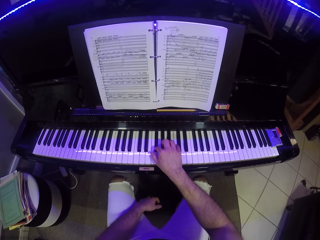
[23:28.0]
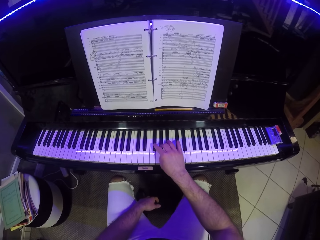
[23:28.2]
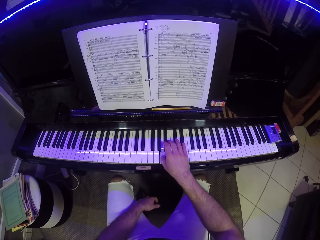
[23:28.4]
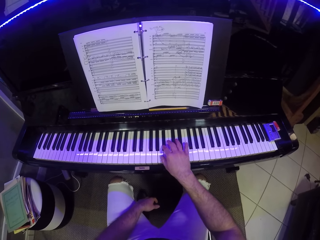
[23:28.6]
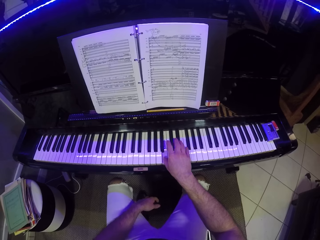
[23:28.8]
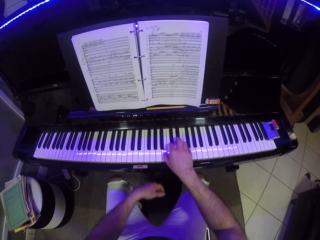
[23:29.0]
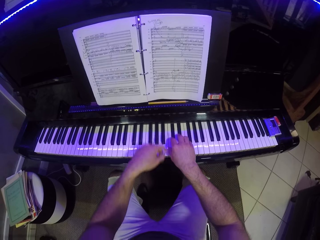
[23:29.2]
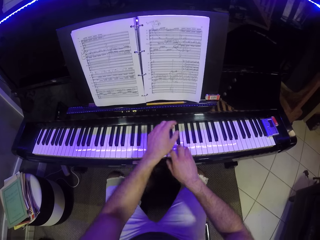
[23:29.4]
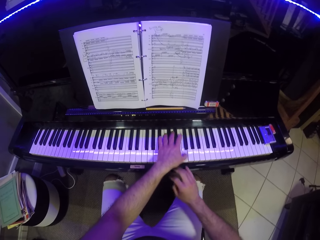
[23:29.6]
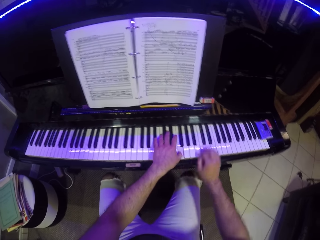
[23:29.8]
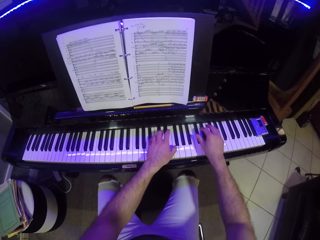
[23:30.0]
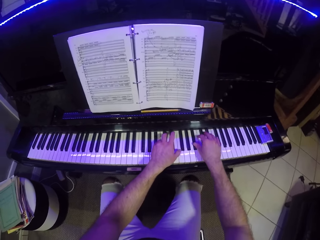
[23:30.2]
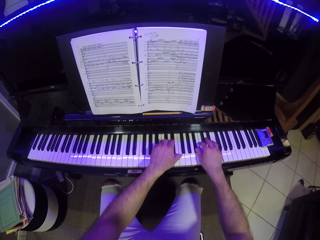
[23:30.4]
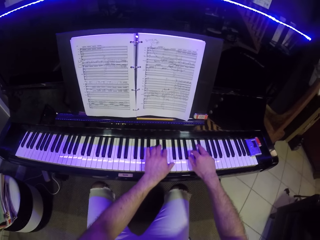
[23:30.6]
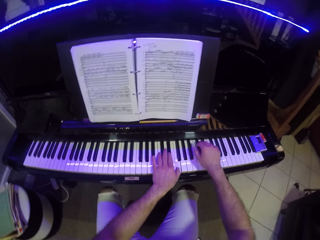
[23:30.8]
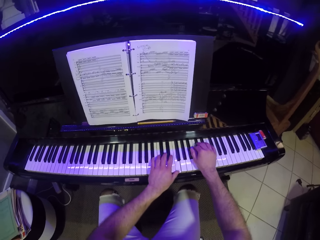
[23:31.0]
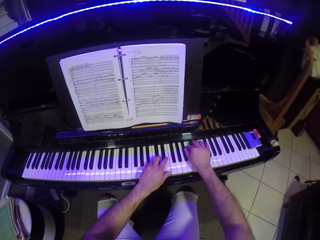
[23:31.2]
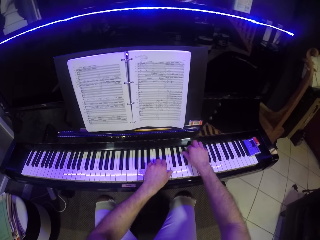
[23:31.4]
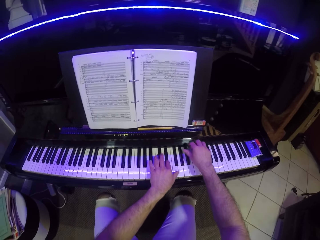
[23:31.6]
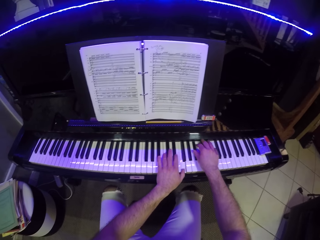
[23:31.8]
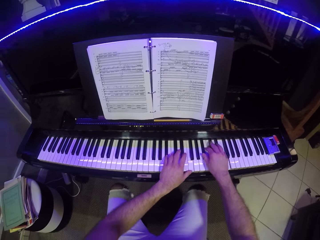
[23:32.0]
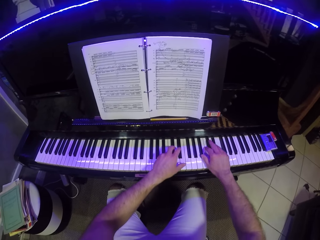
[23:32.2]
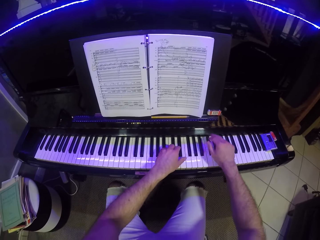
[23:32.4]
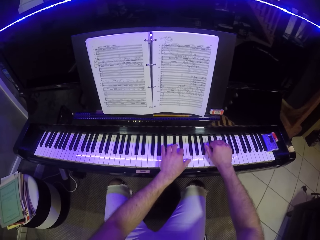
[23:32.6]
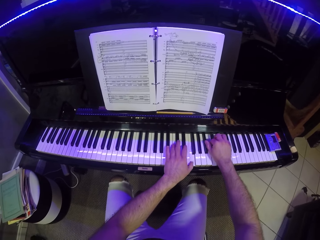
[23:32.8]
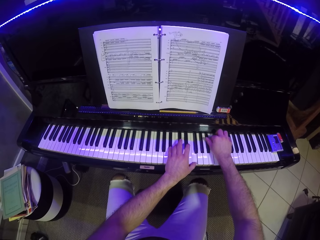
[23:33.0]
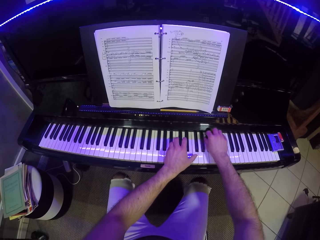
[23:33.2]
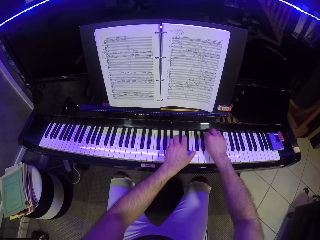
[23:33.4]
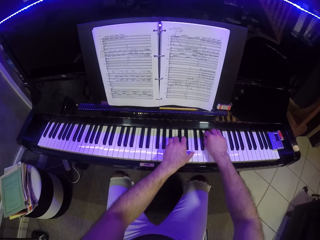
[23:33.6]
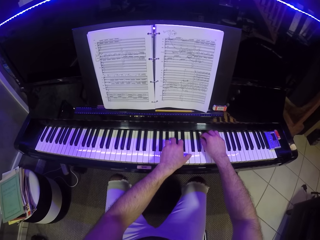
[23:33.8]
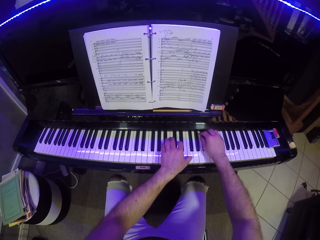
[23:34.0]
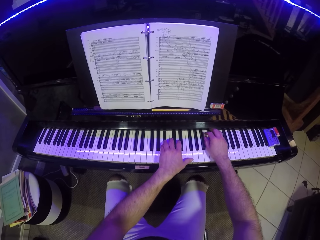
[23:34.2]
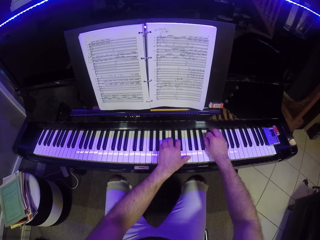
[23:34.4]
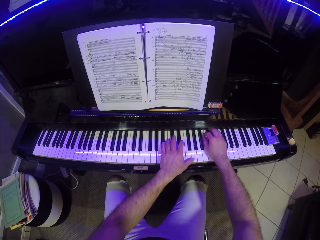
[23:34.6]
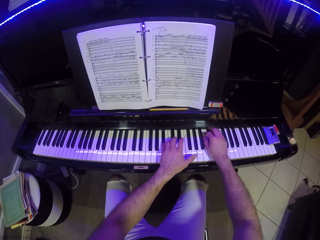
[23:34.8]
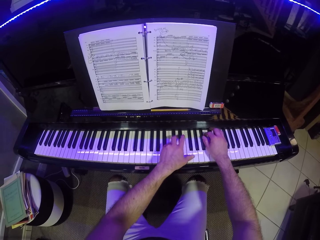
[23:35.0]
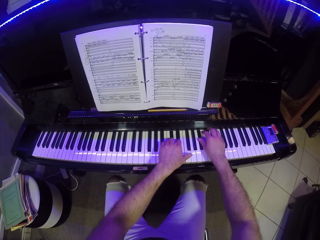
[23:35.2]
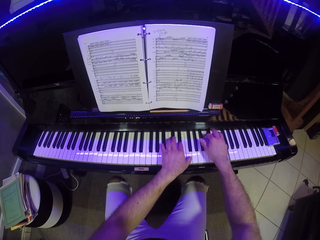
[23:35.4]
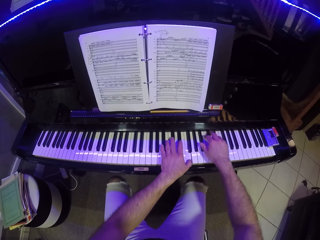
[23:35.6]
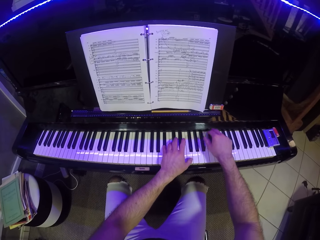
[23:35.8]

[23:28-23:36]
The camera wearer plays the piano with his right hand. He plays the piano with both hands.

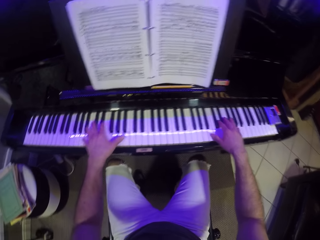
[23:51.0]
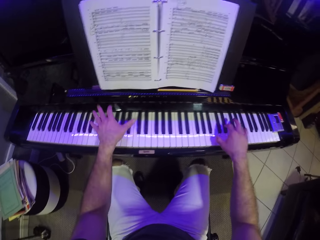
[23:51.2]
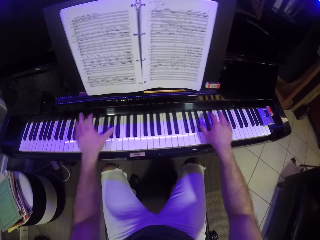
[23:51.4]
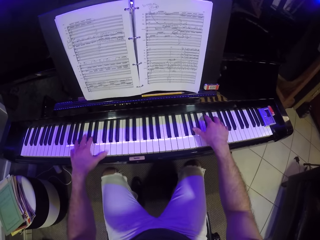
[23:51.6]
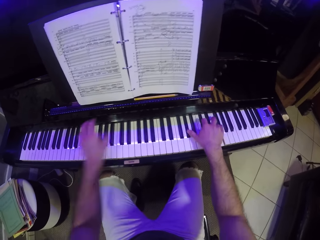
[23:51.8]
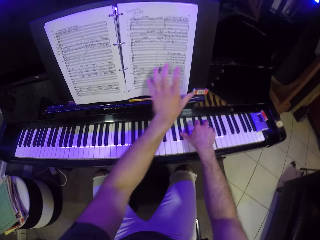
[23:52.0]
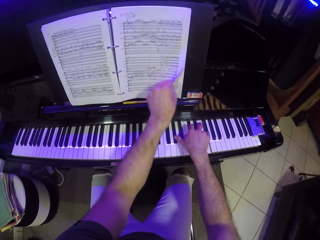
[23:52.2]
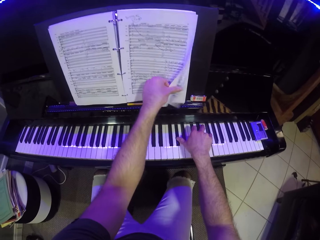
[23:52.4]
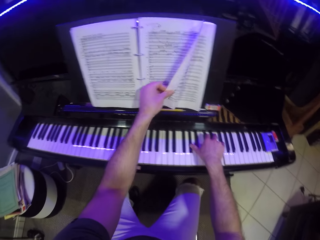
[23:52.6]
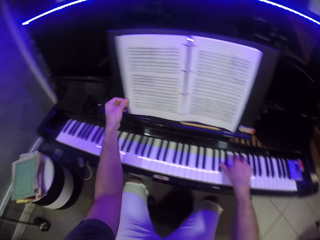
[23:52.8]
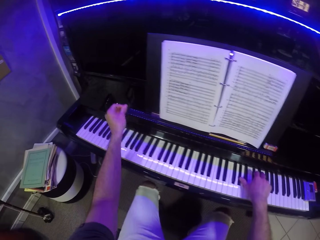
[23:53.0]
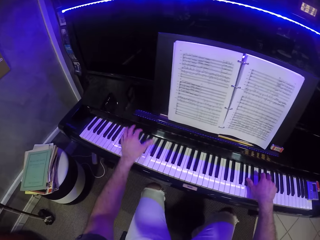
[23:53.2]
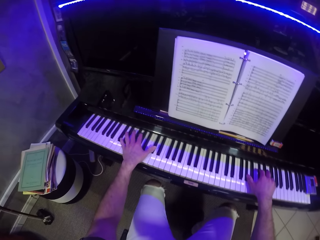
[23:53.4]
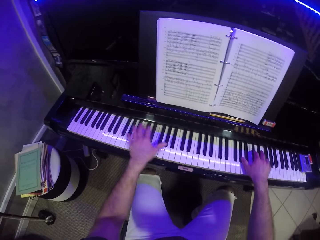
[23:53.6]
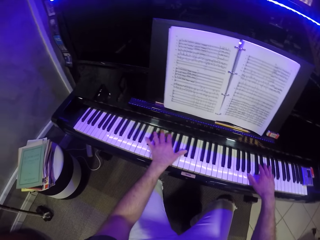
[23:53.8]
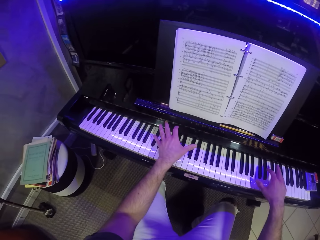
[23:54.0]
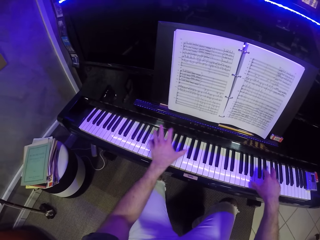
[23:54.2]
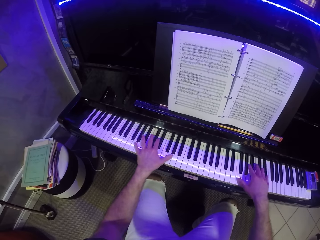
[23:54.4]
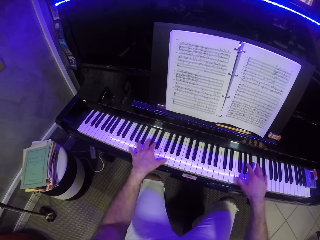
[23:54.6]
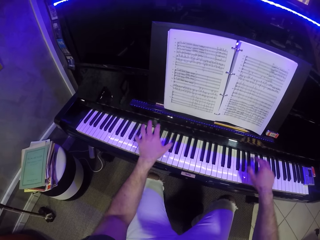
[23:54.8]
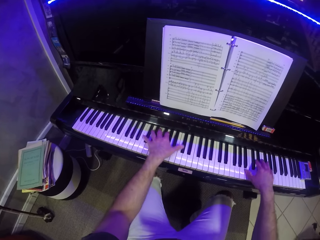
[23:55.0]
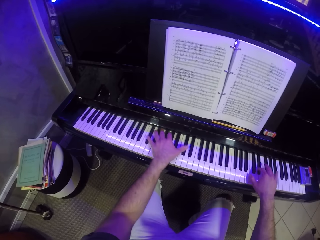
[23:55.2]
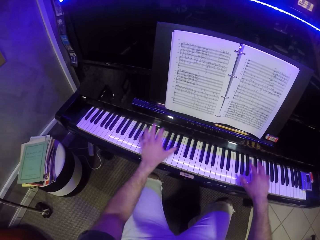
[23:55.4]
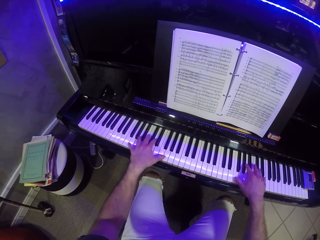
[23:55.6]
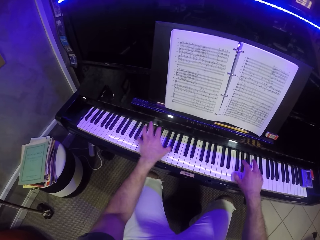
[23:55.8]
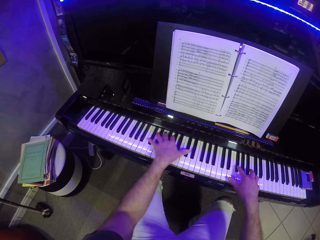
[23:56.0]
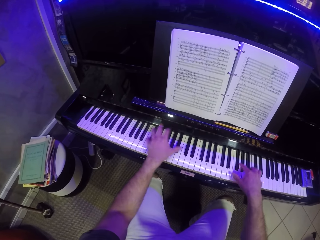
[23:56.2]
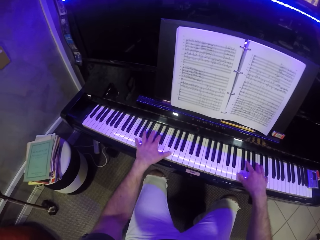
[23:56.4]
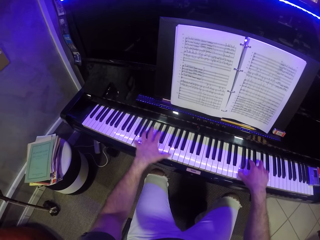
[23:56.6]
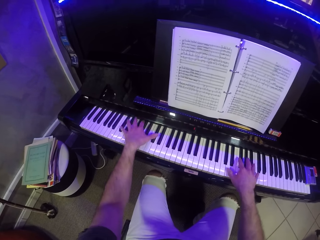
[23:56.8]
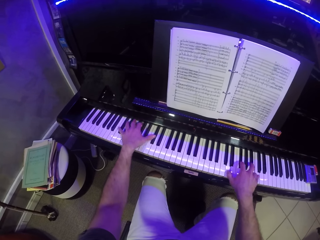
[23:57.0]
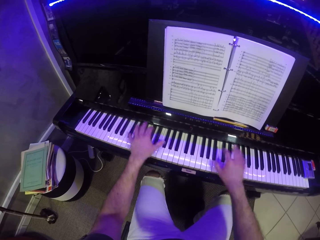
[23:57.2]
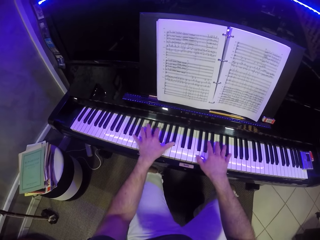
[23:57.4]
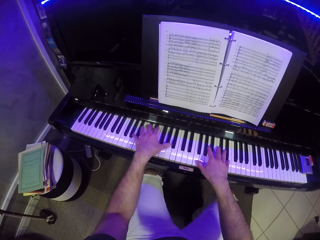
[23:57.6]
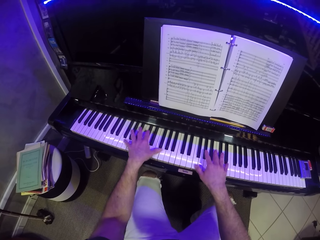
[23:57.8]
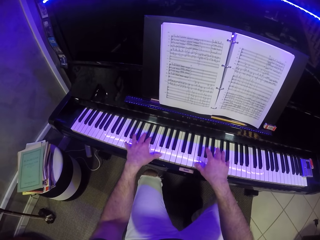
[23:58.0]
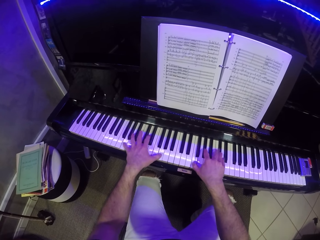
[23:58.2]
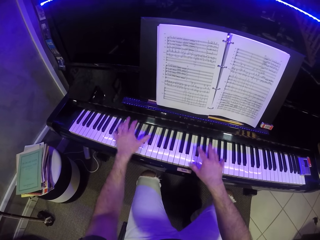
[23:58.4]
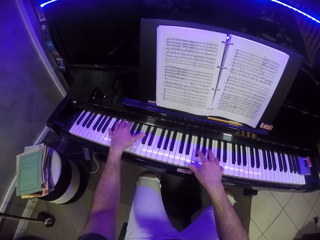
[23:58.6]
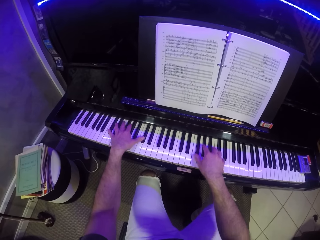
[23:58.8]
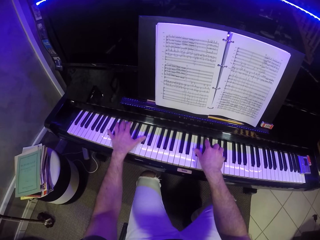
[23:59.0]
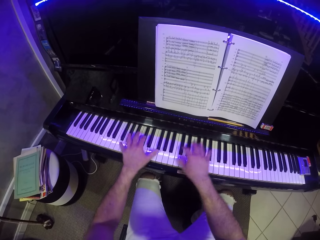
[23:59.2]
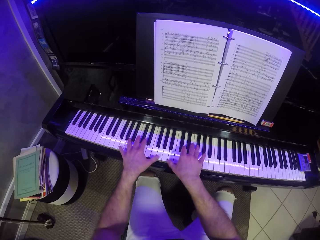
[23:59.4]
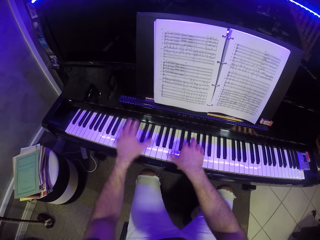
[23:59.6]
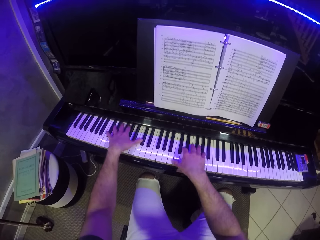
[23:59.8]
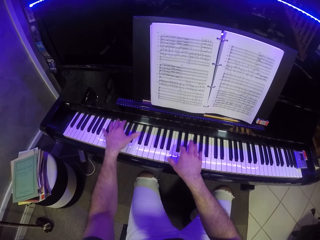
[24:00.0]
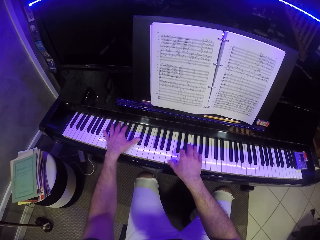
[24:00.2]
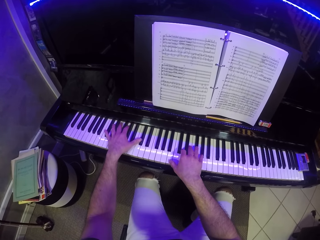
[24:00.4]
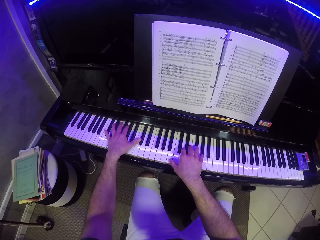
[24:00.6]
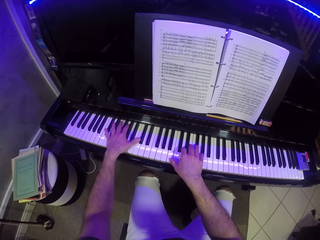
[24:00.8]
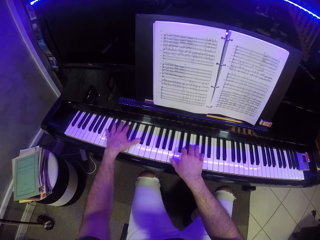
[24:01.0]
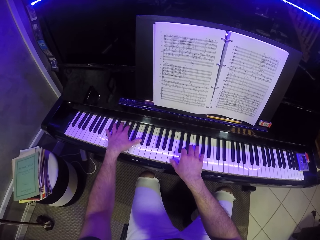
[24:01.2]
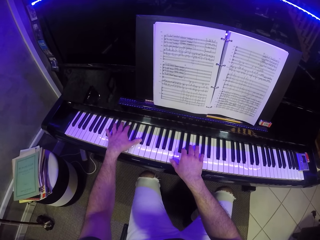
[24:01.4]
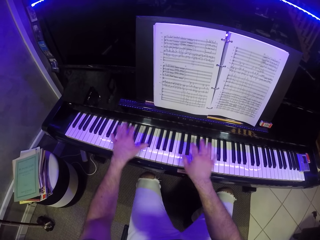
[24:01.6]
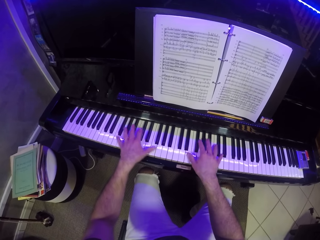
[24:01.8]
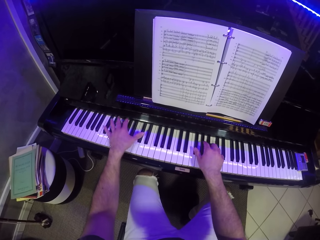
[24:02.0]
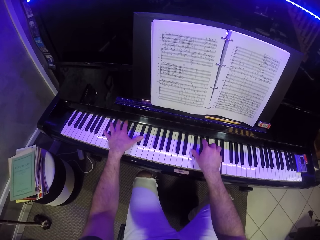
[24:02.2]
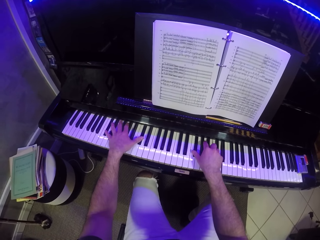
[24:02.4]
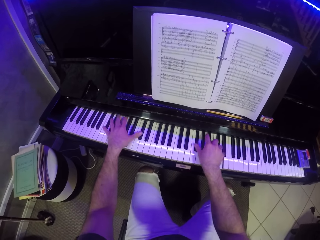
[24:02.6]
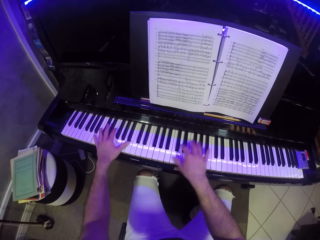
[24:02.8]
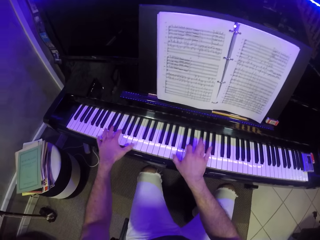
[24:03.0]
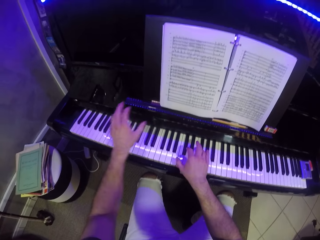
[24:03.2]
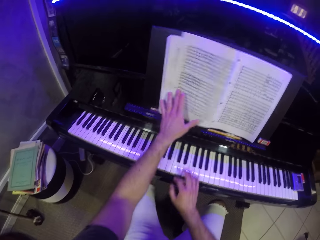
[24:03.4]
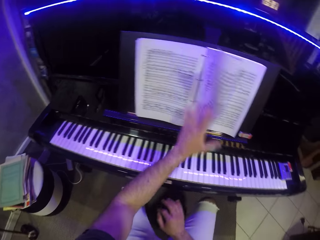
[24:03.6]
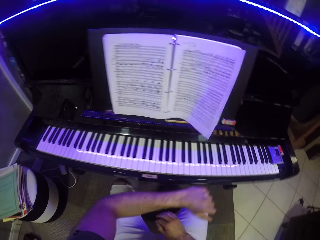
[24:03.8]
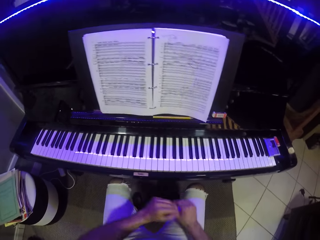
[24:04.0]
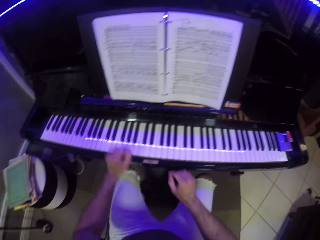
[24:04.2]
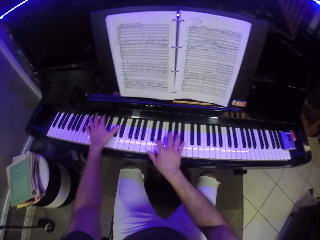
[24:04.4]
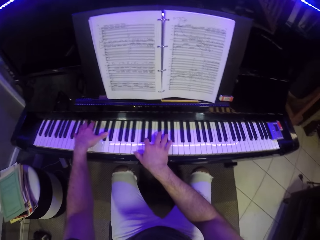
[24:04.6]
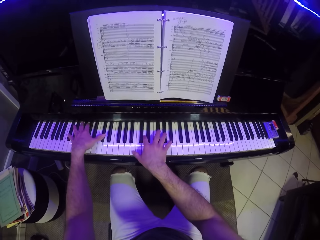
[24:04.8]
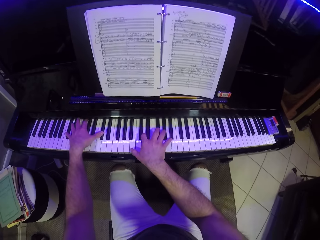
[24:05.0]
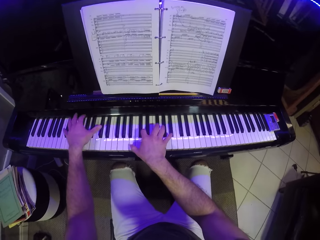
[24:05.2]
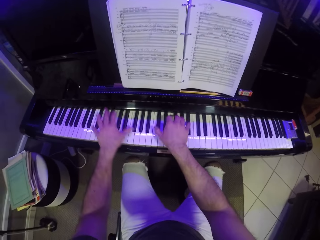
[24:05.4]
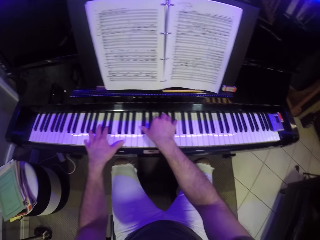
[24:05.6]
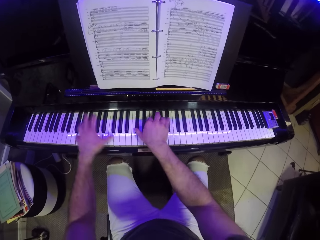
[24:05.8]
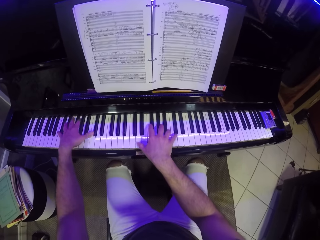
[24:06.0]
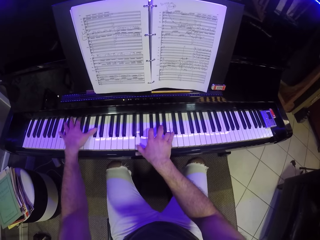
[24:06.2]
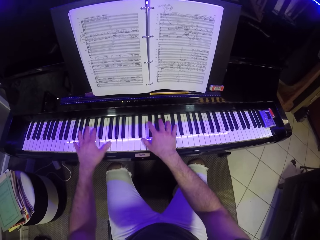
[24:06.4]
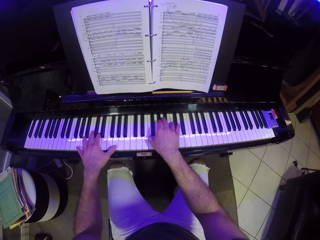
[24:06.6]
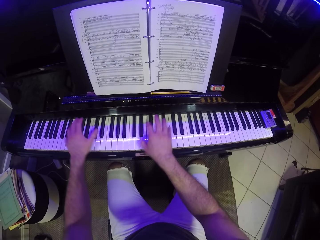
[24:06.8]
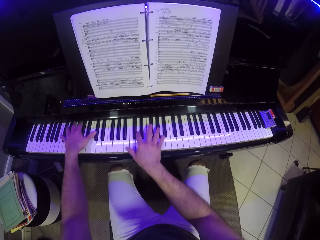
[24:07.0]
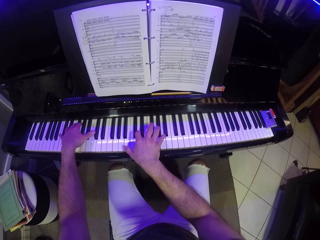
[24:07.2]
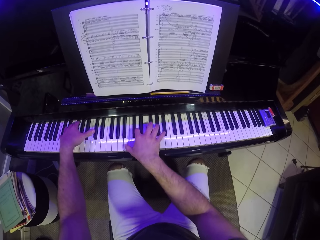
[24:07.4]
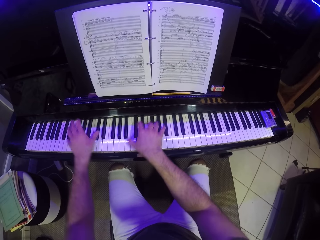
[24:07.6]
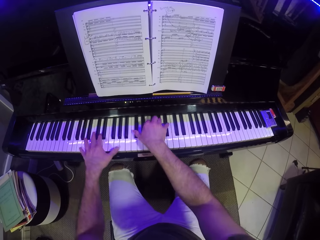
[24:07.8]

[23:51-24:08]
The camera wearer flips the music sheet on the piano with his left hand. He plays the piano with both hands. He flips the music sheet on the piano with his left hand. He plays the piano with both hands.
